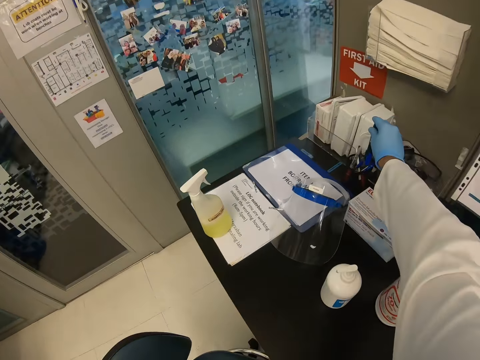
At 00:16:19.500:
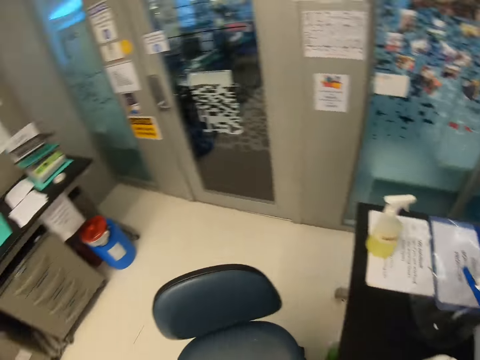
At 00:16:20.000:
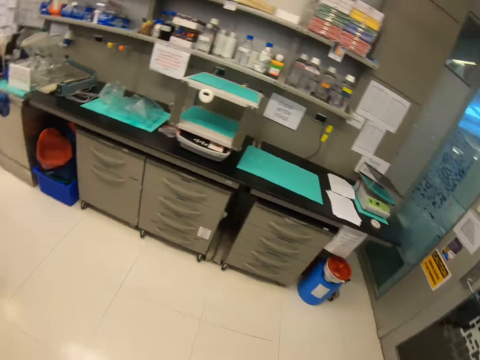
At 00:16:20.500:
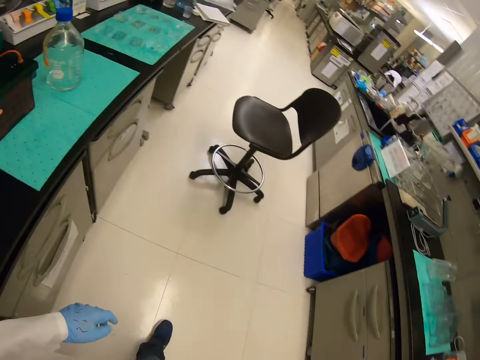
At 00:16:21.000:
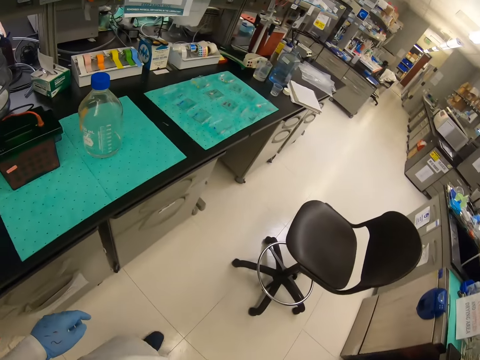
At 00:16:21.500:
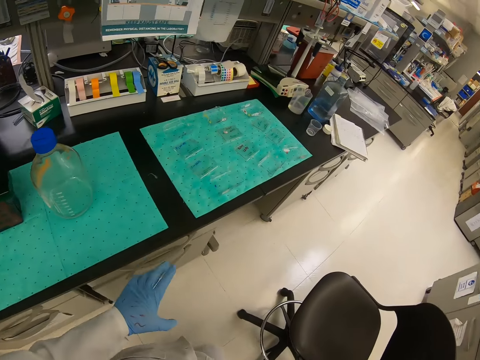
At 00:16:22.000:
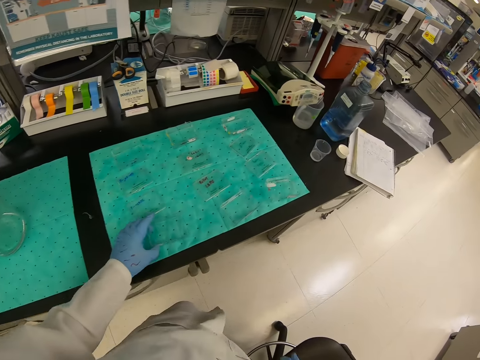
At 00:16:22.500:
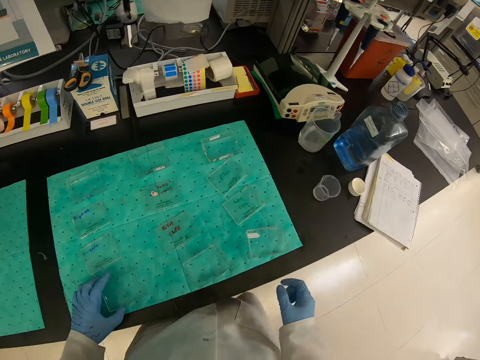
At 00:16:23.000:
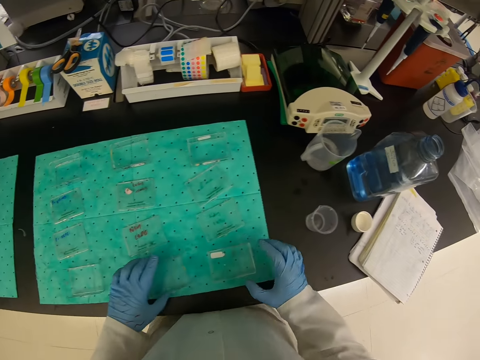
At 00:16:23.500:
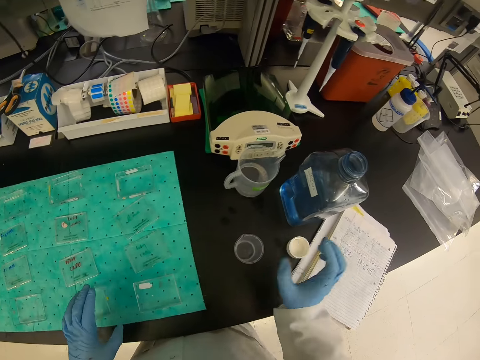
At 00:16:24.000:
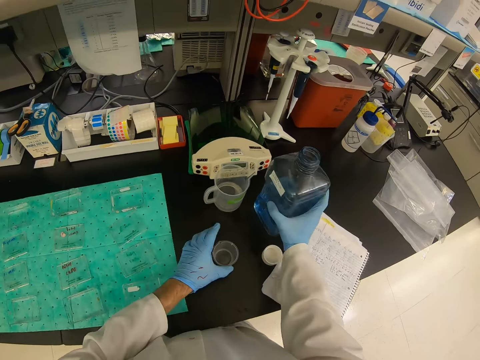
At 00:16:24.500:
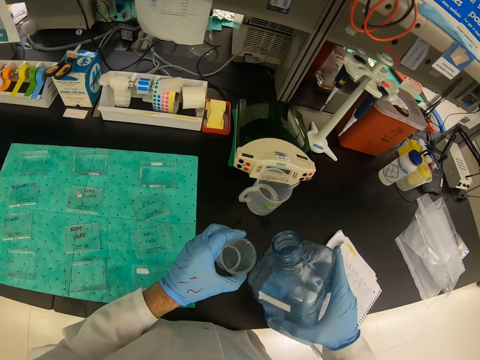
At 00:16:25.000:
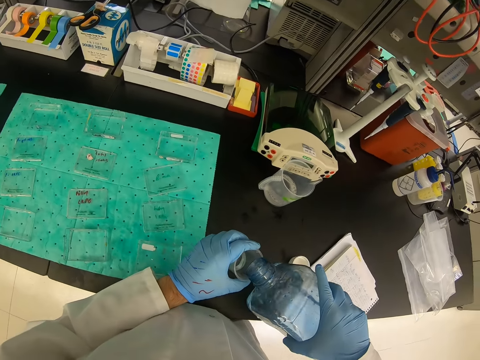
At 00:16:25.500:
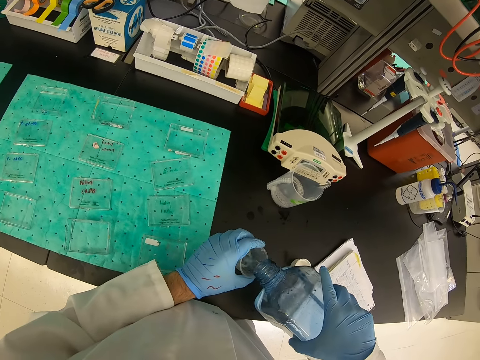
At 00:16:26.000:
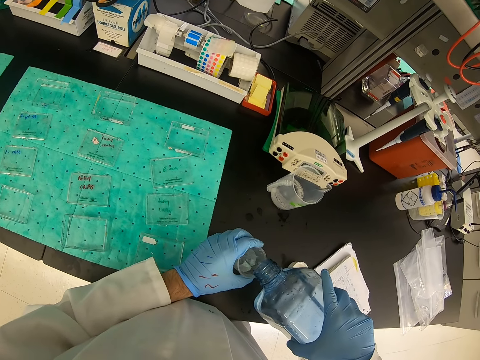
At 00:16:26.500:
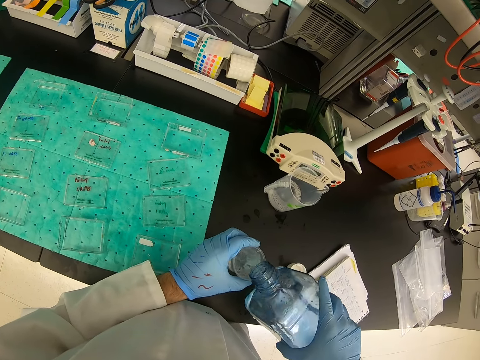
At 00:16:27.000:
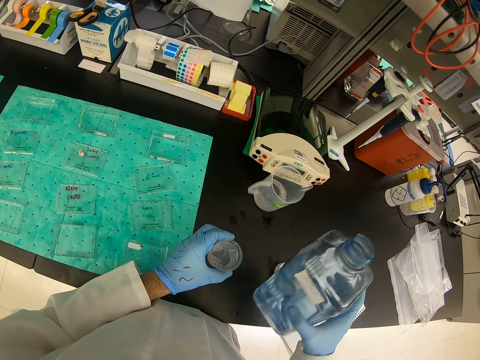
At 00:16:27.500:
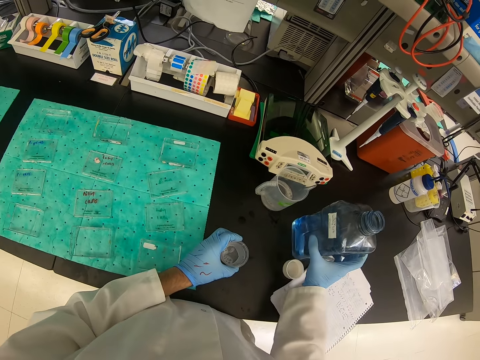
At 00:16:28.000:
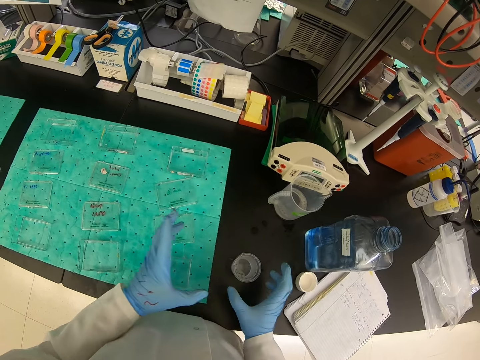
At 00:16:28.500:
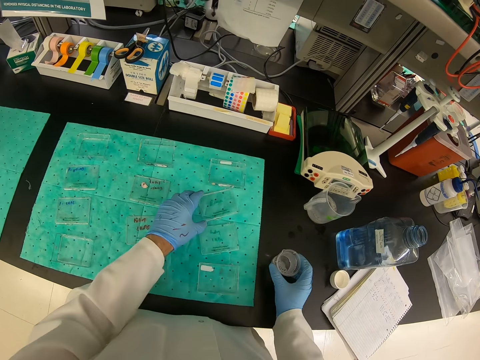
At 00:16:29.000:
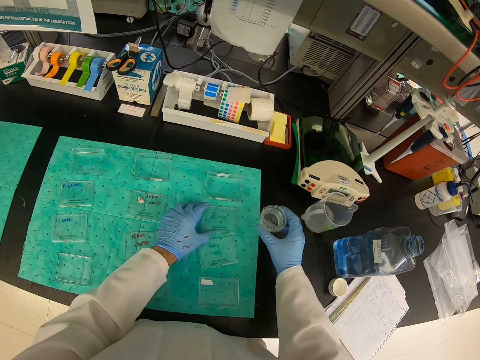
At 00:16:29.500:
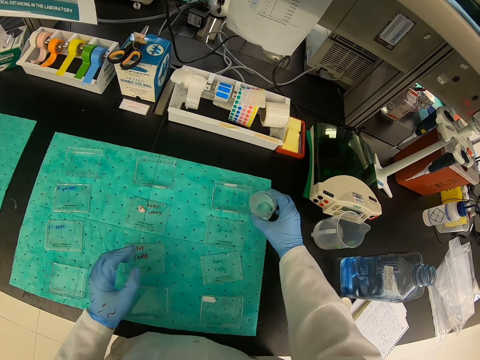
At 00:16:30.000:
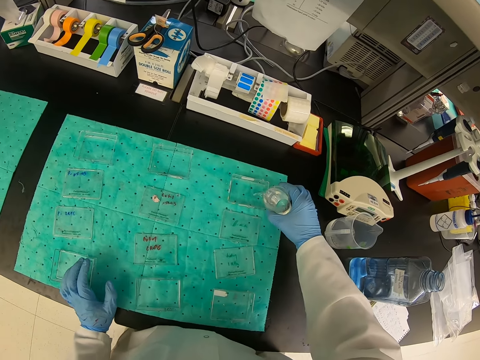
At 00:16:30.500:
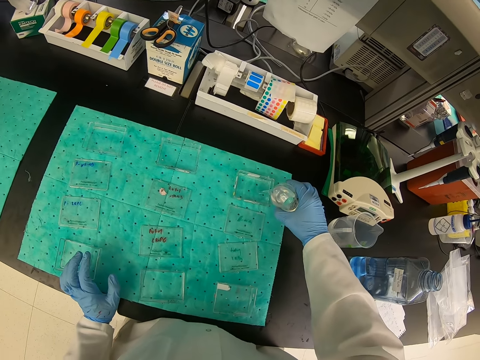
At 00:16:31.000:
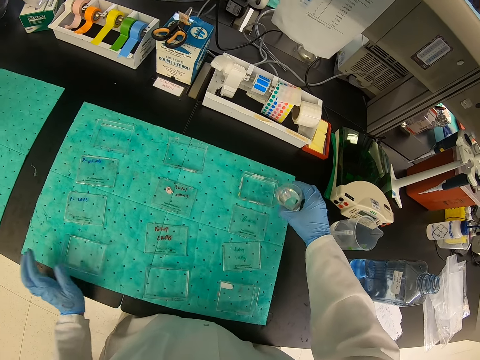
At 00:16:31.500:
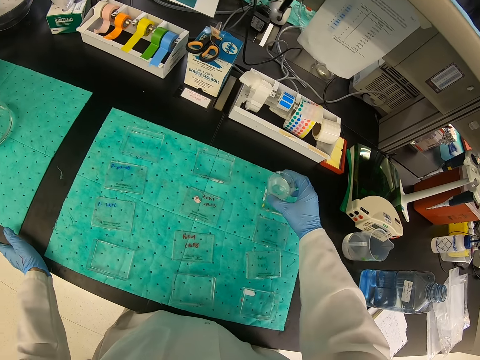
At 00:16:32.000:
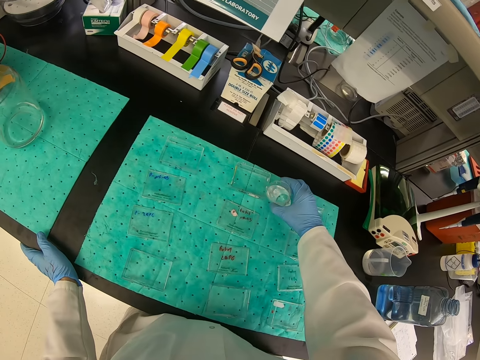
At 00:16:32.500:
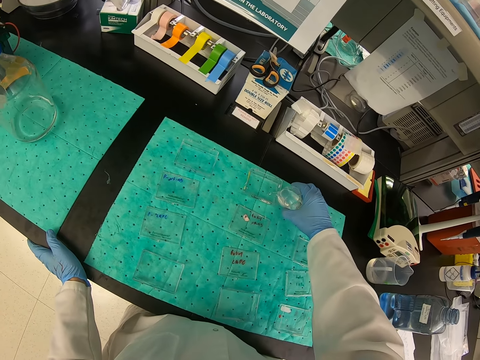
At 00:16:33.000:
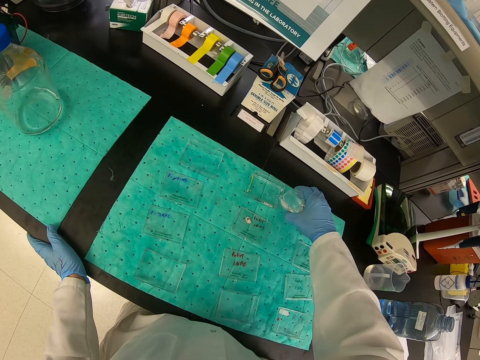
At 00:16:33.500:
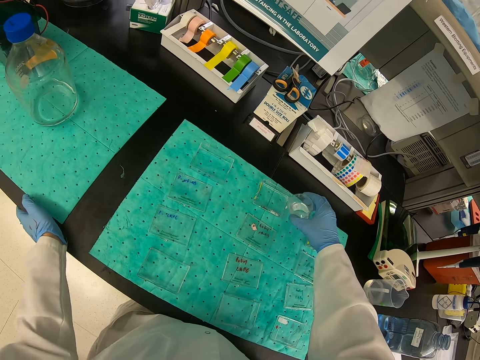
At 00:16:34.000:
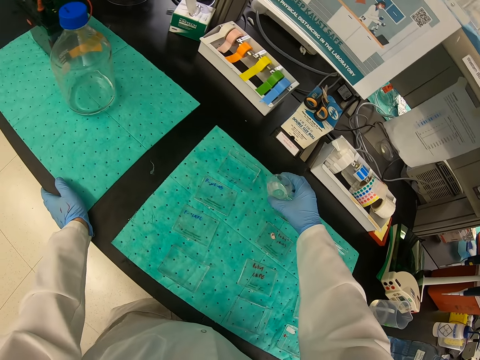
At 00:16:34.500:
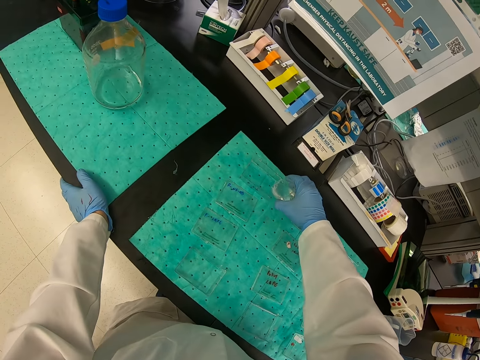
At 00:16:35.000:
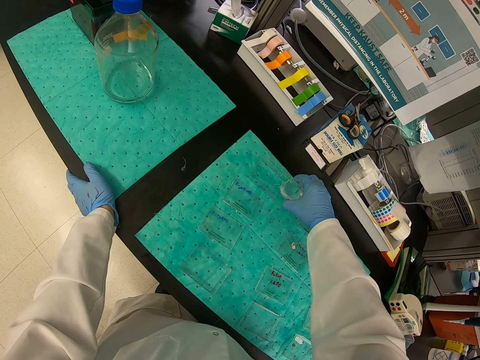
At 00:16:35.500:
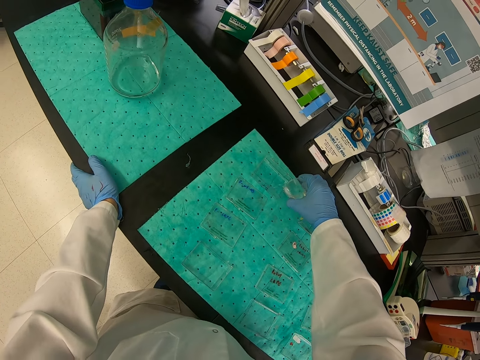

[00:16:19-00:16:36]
The camera wearer puts back the felt pen on his right hand. He touches the marker pen. He touches the bottle with his right hand. He pours liquid into a cup from the bottle. He puts the bottle on his right hand on the table. He pours the liquid in the cup into a small container.

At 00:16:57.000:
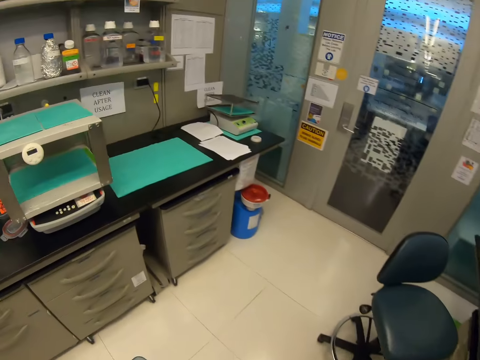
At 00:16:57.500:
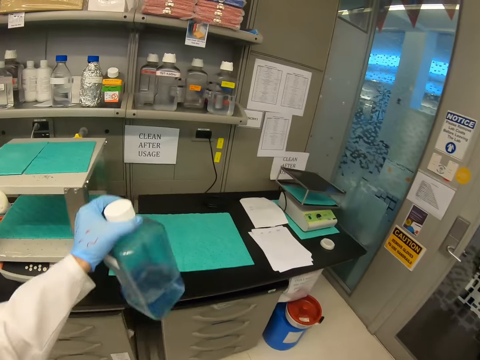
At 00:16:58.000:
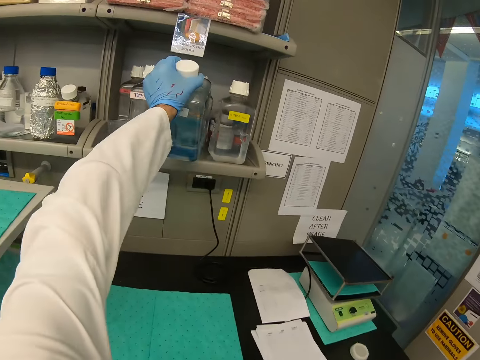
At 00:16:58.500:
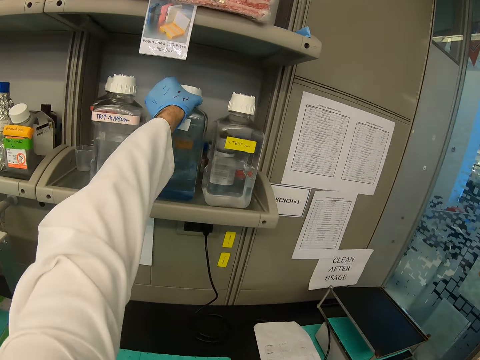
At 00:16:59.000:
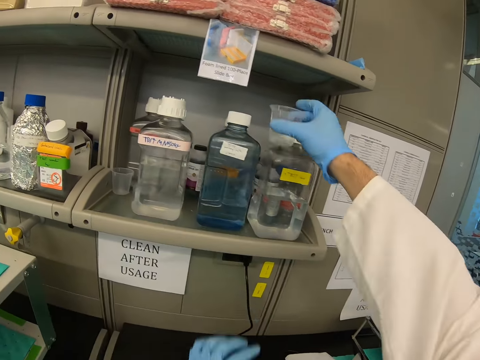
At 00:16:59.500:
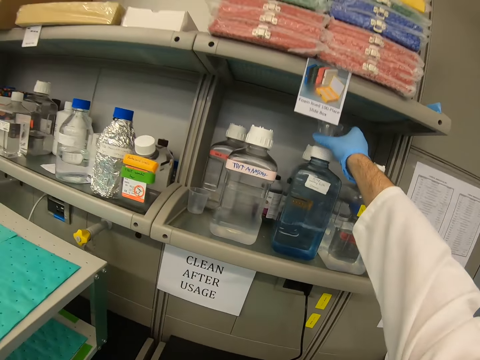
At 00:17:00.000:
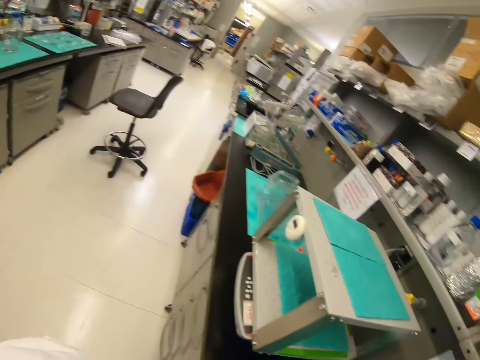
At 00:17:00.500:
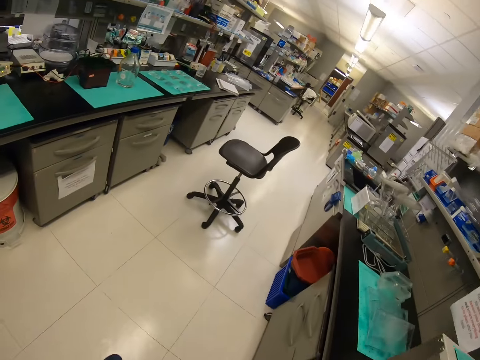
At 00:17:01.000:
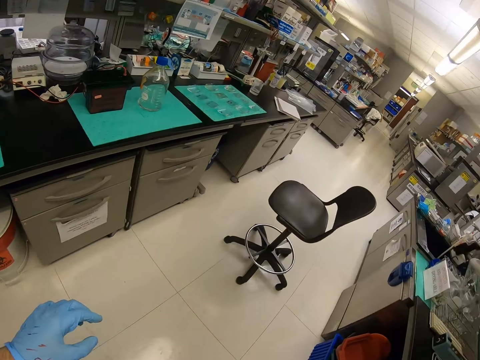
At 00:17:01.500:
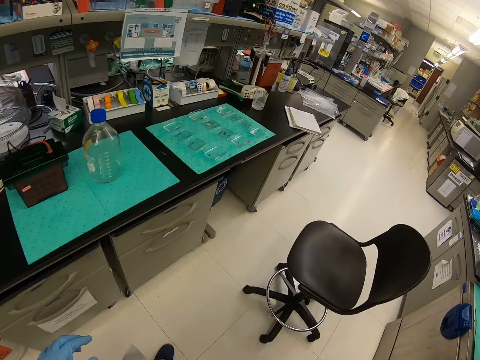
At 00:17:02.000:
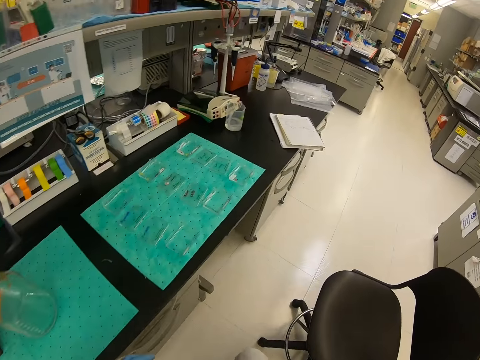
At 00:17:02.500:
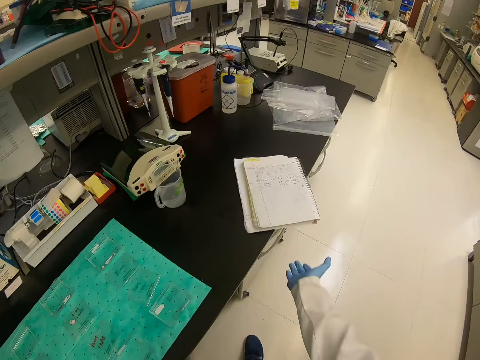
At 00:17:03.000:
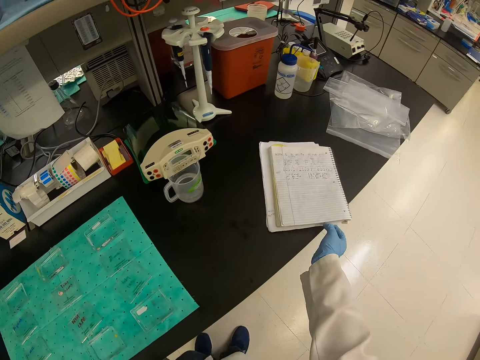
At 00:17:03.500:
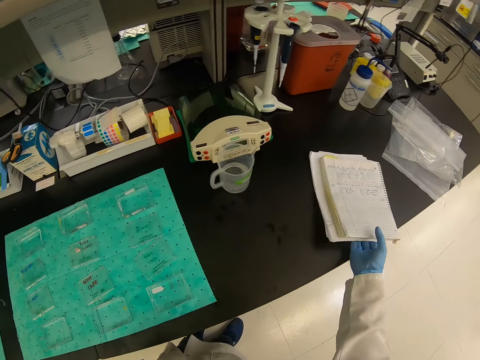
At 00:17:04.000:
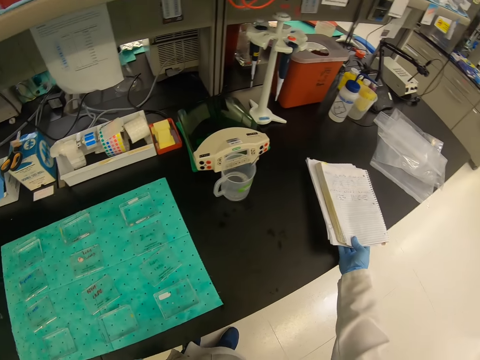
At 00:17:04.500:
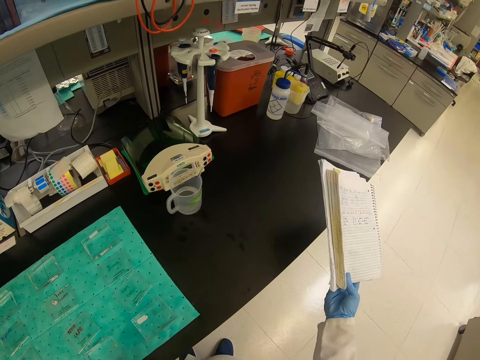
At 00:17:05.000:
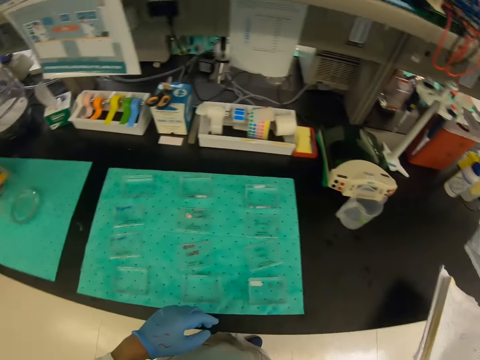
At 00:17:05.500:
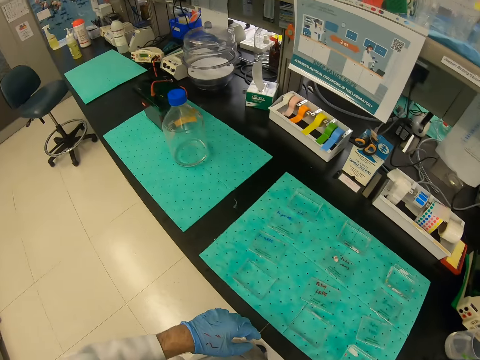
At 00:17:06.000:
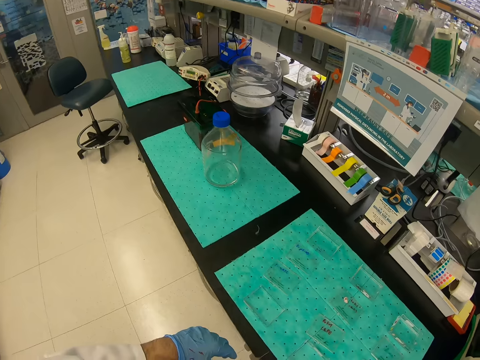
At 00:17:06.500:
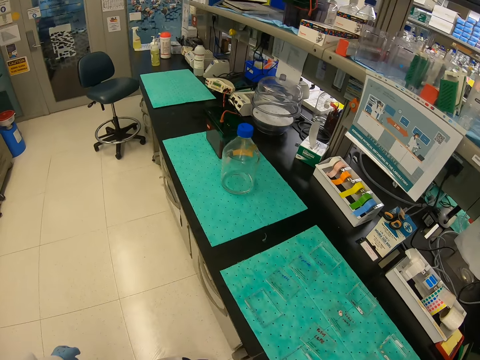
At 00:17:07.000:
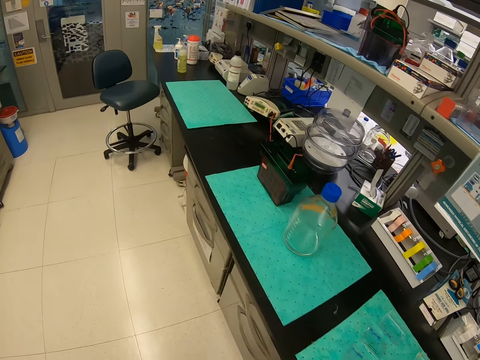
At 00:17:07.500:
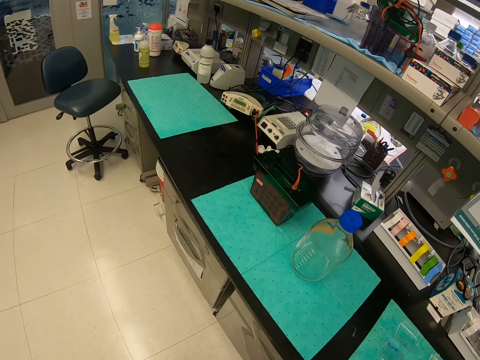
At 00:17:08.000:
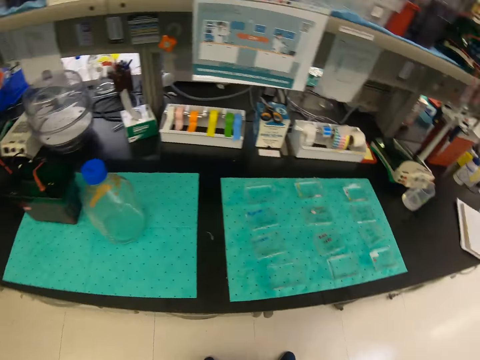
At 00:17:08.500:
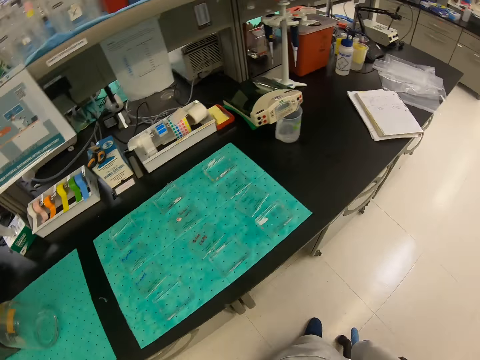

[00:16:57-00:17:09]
The camera wearer puts the bottle on the shelf. He puts the cup on the shelf with his right hand. He picks up a book with his right hand. He holds the book.
